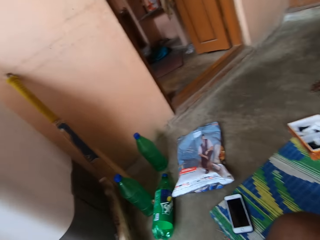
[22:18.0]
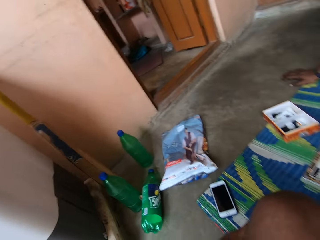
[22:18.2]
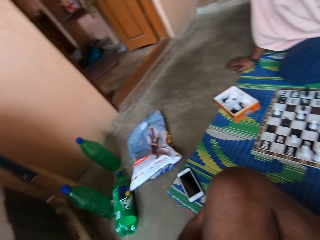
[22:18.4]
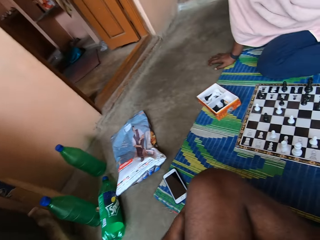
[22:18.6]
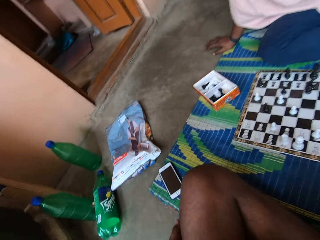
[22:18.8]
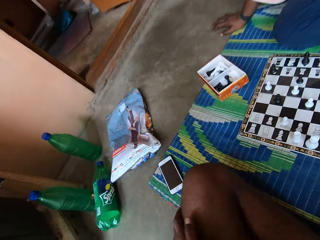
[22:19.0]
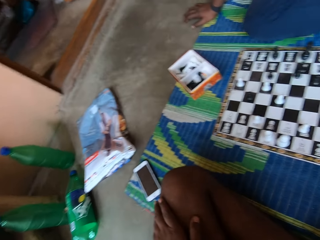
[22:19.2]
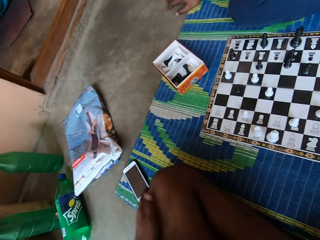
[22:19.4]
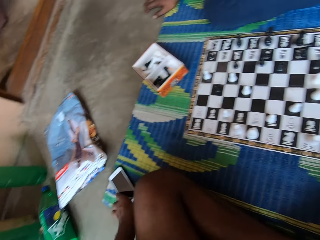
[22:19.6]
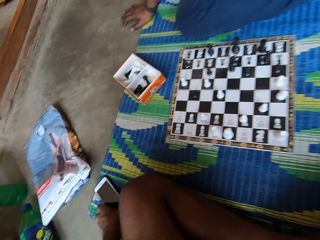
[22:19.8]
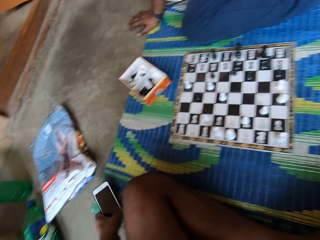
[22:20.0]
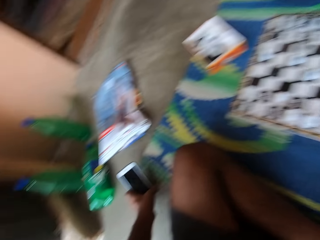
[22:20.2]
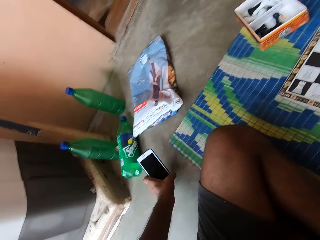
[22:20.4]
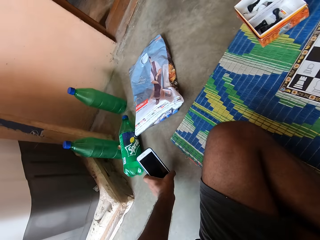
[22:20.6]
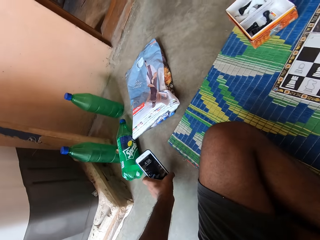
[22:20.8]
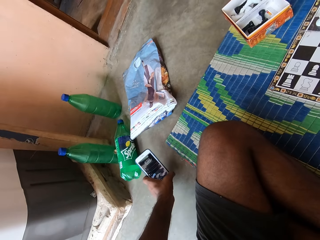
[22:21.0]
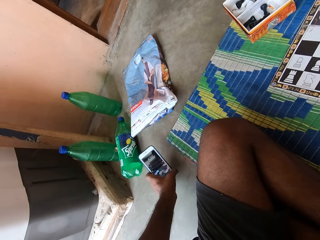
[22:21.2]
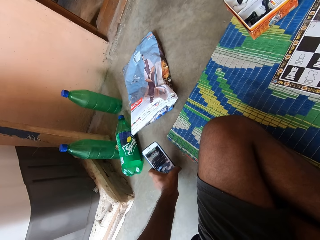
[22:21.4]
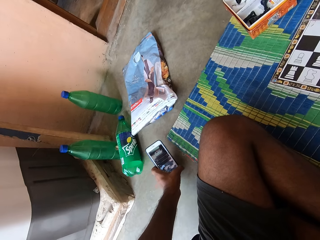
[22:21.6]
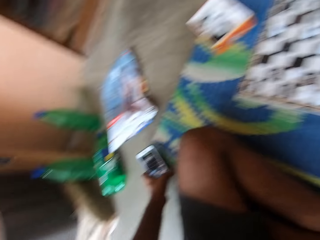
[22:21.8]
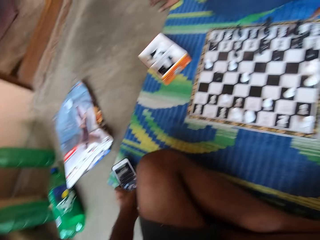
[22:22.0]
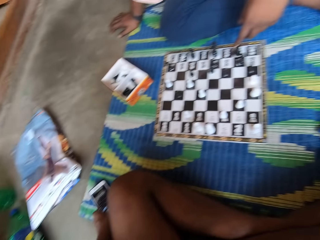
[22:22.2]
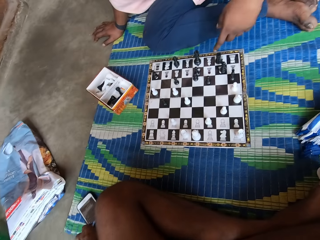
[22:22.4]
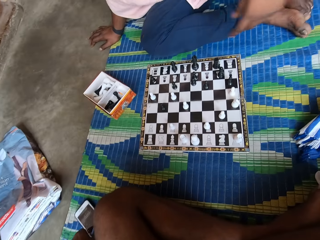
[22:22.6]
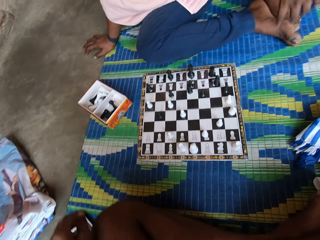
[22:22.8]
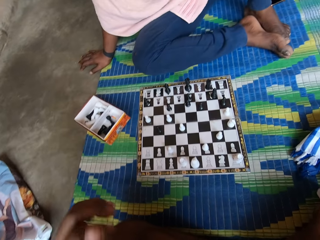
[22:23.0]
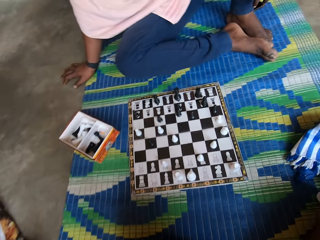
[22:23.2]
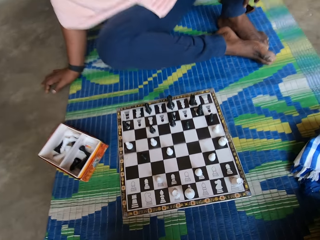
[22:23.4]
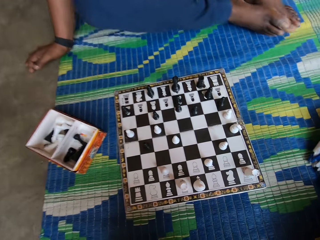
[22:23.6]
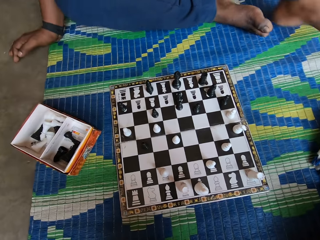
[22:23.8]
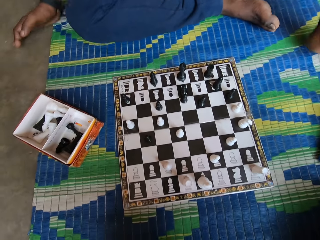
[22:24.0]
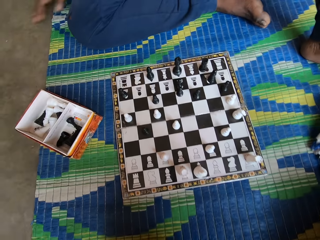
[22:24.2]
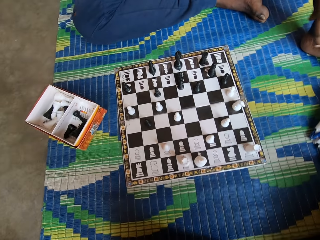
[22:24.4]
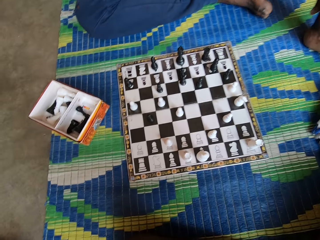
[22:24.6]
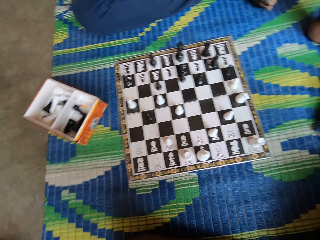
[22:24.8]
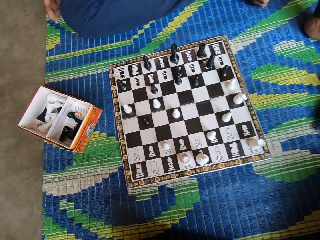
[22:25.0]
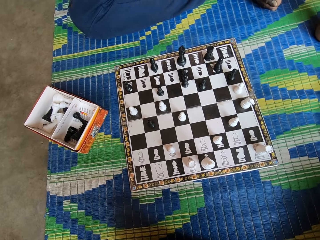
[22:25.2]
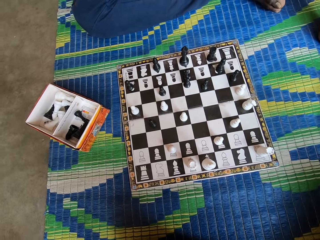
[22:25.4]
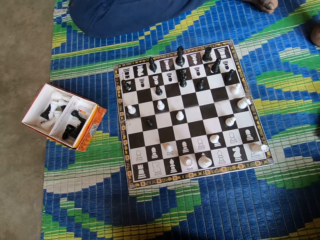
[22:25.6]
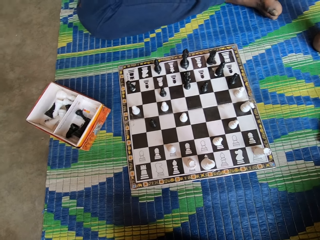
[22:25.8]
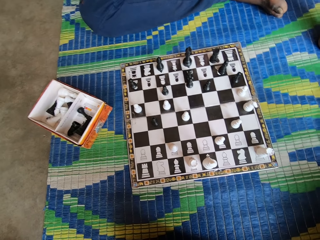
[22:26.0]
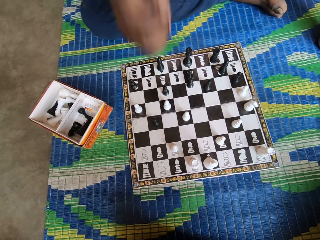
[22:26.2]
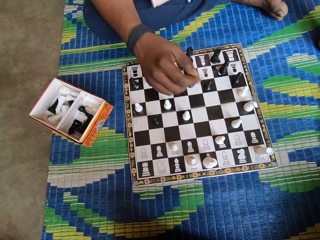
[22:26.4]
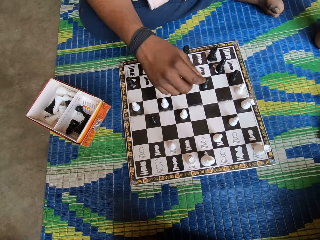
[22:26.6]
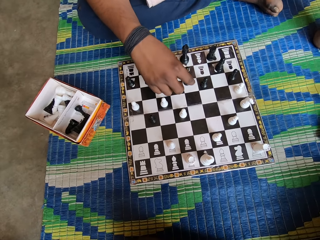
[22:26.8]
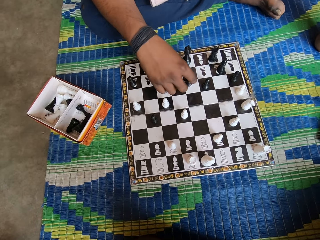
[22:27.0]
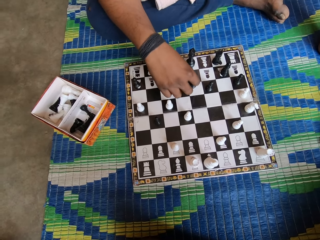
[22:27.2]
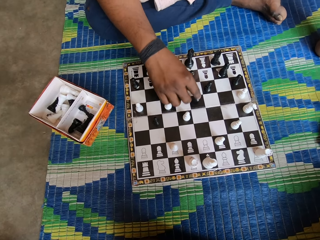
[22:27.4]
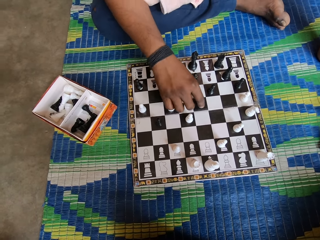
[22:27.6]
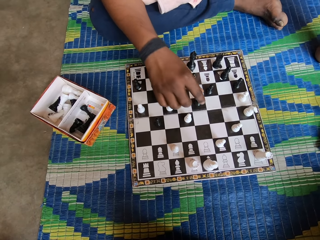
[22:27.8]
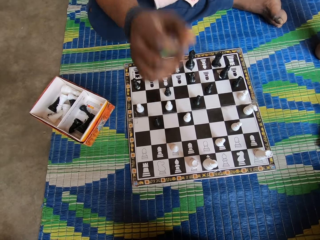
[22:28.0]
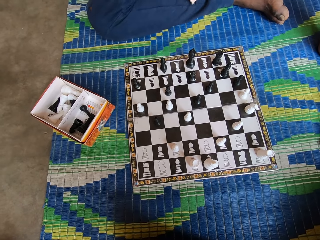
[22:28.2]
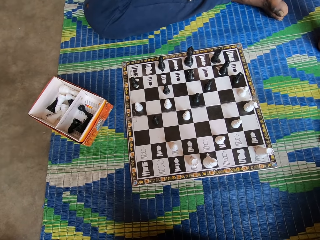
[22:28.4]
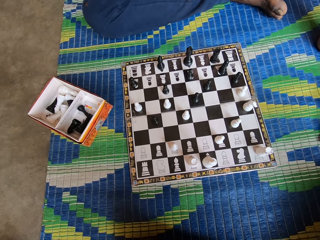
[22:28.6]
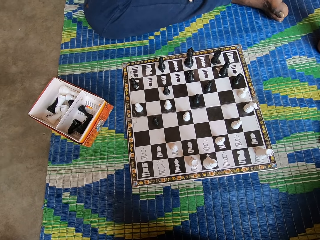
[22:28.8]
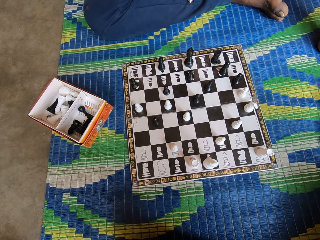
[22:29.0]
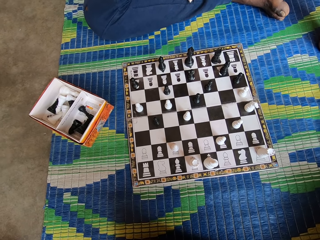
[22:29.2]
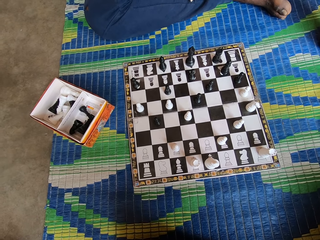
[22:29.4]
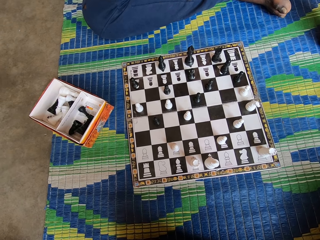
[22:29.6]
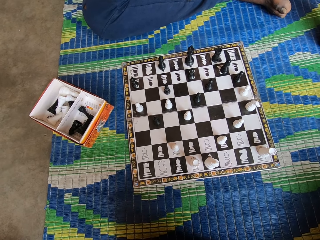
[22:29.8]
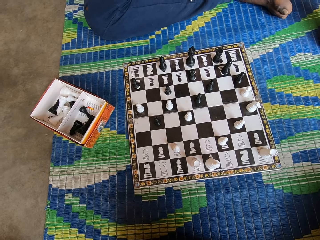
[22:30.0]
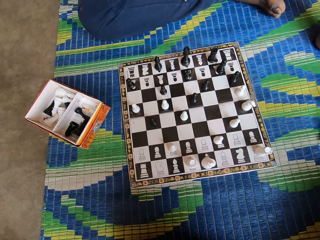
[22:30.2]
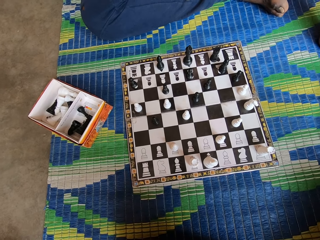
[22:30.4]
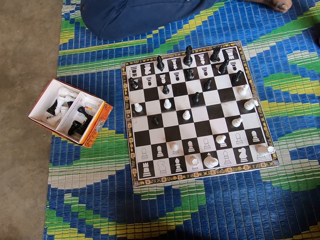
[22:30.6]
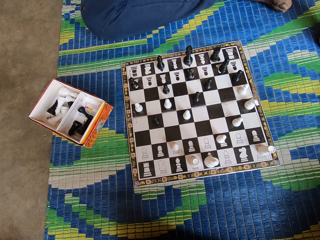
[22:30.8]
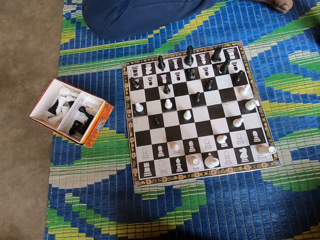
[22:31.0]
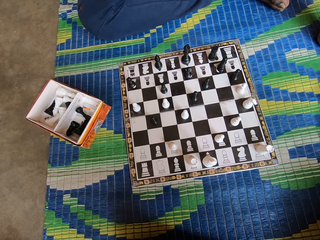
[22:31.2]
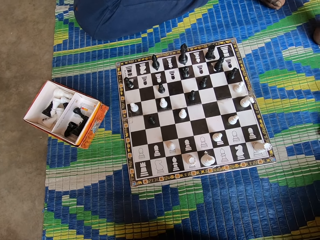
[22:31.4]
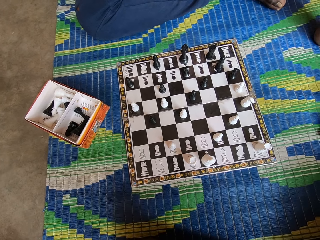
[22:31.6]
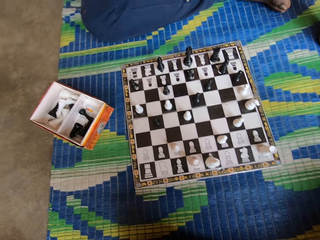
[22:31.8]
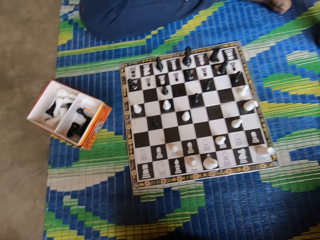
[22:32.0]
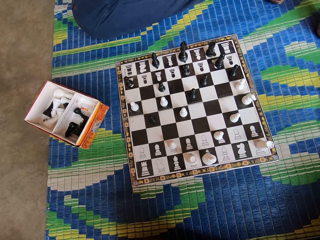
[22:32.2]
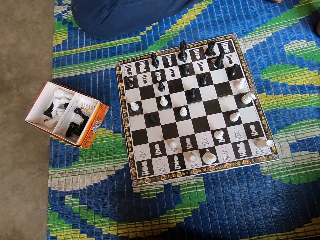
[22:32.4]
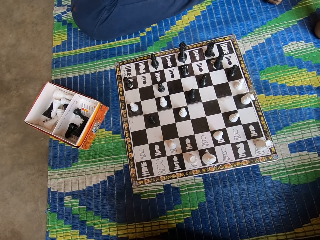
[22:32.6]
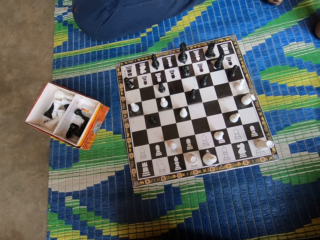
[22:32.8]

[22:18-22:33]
The camera wearer picks up his phone. He puts the phone screen on, points at the chess board and drops the phone. A man puts the phone down. The man adjusts his sitting position. The man moves a chess piece.

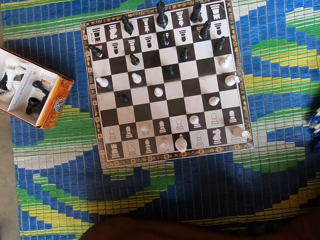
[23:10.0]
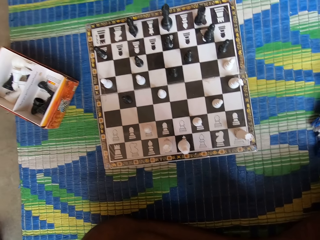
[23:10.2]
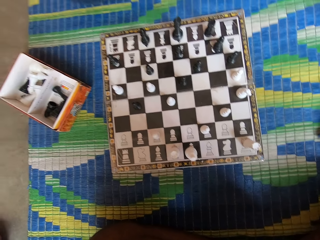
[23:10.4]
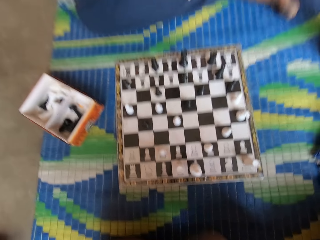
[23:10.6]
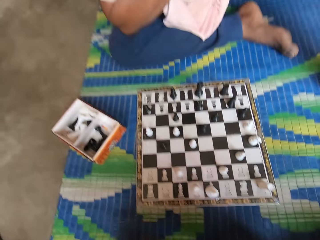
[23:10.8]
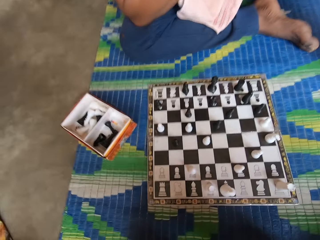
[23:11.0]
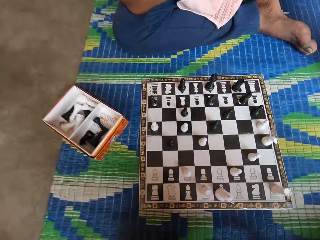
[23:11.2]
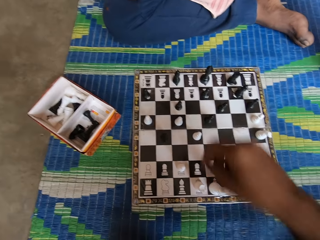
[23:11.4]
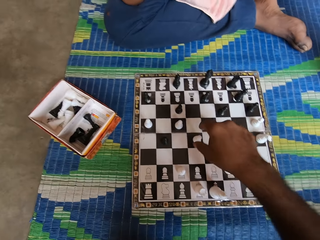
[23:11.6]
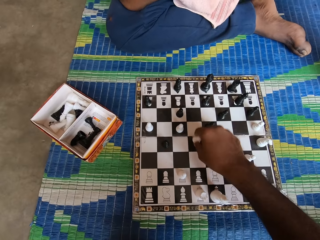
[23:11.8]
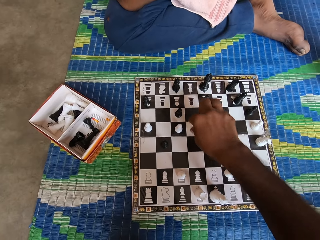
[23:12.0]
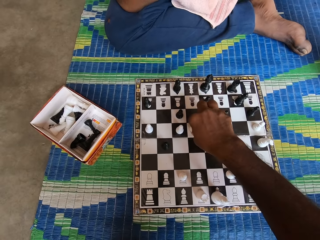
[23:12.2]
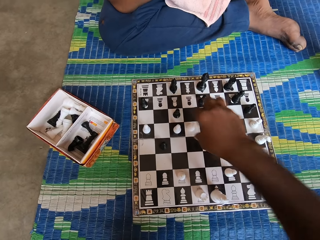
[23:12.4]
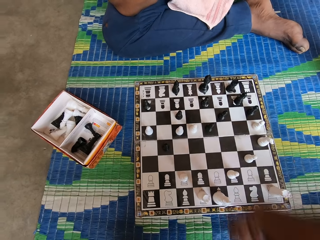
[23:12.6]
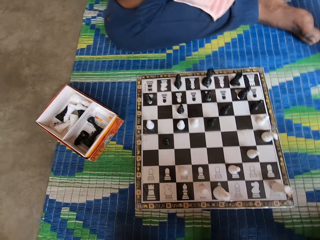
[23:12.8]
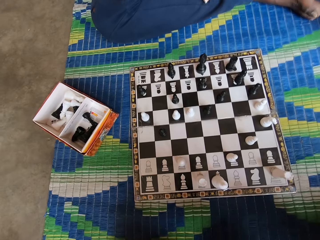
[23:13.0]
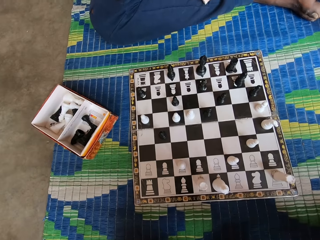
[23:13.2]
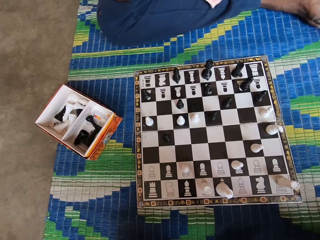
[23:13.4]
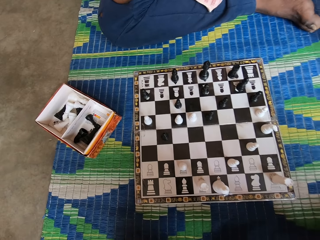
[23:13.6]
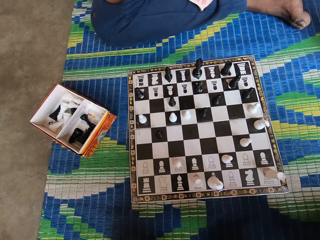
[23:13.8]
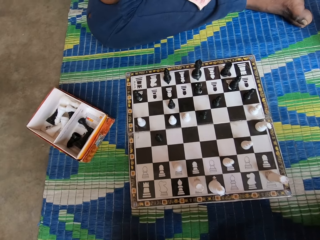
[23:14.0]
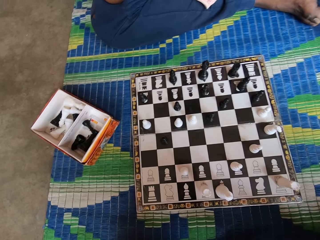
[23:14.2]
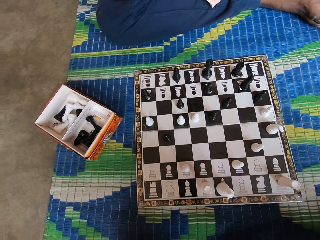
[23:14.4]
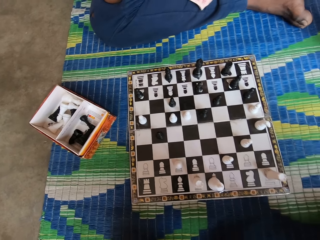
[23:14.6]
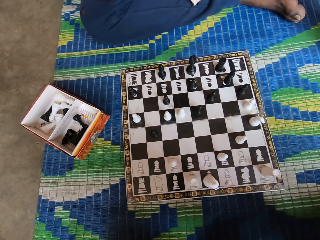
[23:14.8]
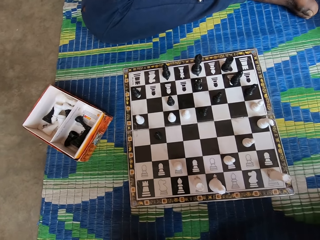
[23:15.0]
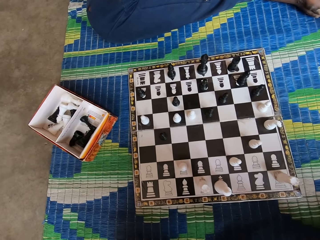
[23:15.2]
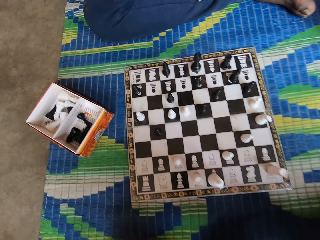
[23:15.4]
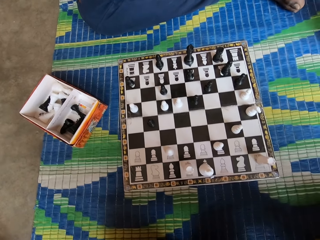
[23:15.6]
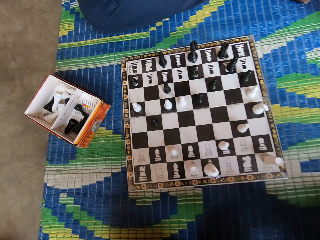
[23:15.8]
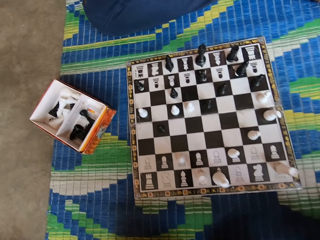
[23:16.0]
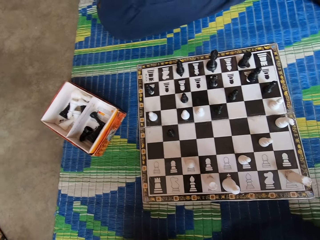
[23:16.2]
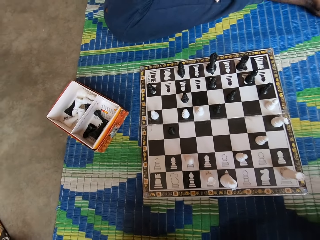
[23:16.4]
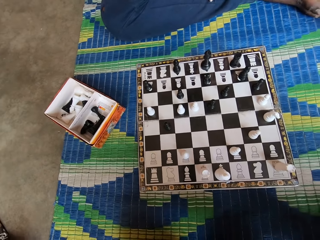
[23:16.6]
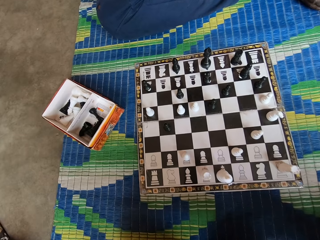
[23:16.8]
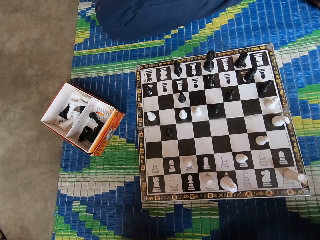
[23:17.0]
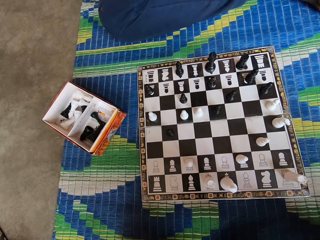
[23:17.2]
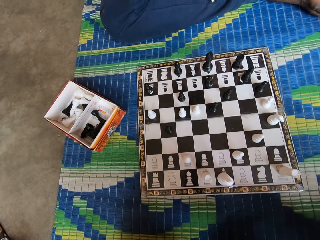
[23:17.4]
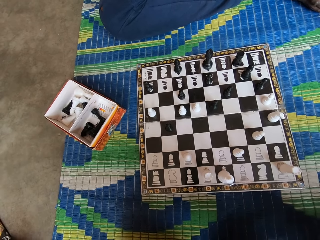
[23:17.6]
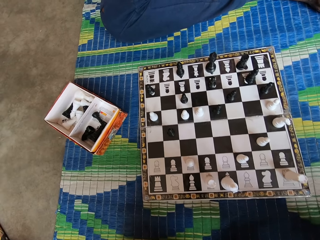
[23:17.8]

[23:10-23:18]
The camera wearer moves a chess piece.
